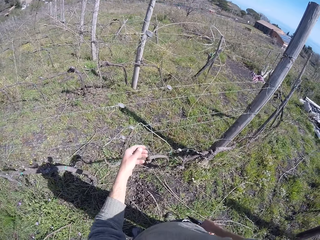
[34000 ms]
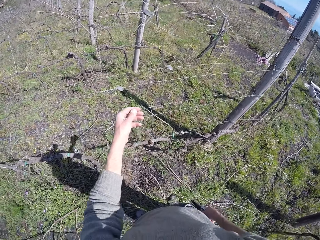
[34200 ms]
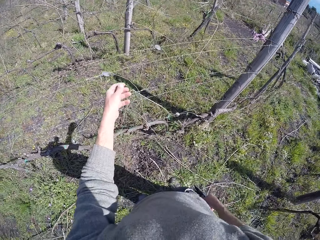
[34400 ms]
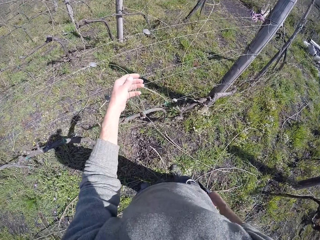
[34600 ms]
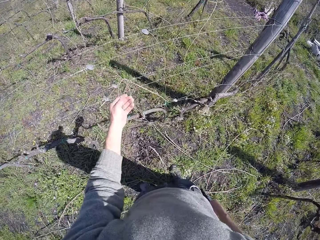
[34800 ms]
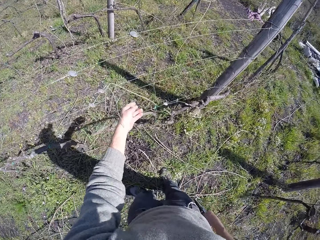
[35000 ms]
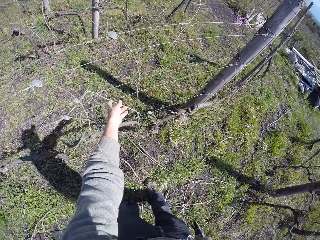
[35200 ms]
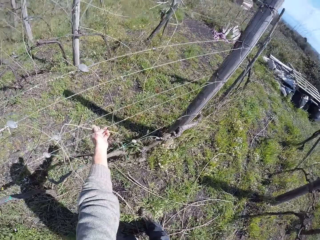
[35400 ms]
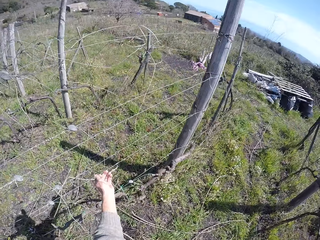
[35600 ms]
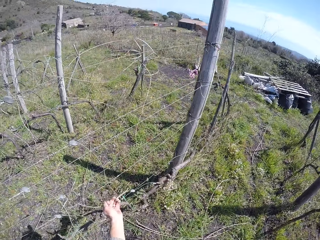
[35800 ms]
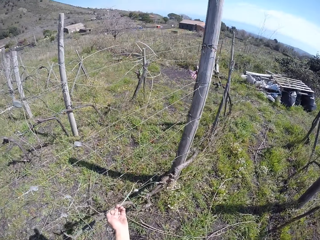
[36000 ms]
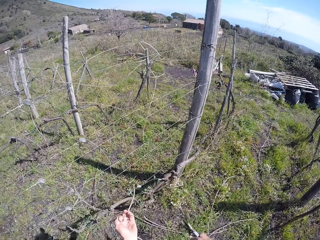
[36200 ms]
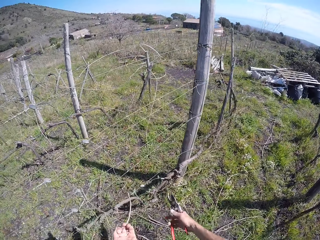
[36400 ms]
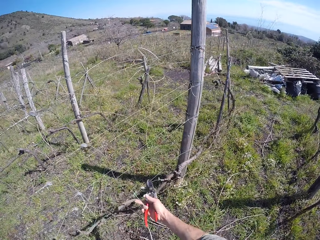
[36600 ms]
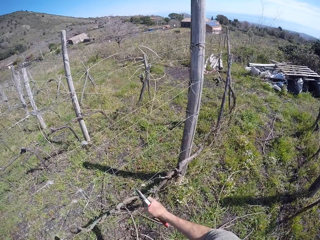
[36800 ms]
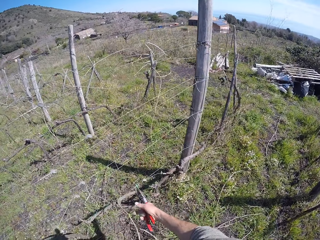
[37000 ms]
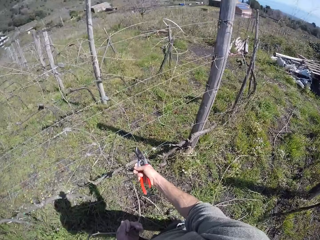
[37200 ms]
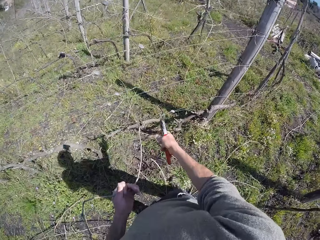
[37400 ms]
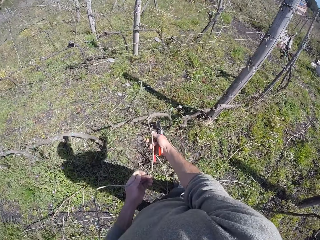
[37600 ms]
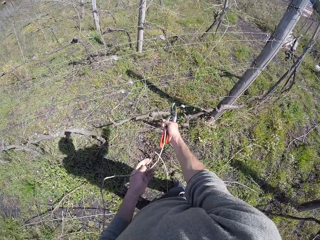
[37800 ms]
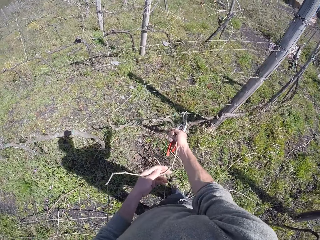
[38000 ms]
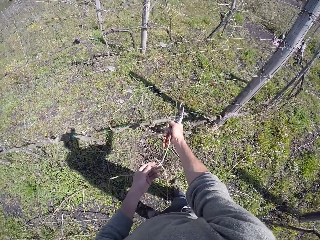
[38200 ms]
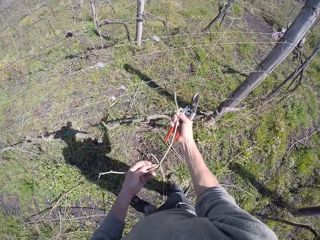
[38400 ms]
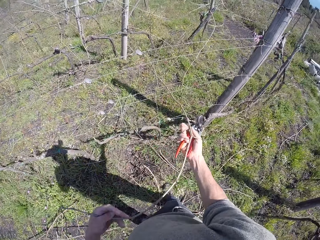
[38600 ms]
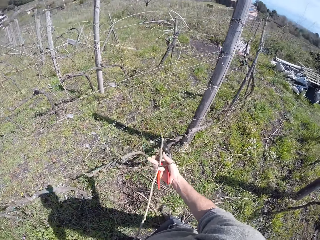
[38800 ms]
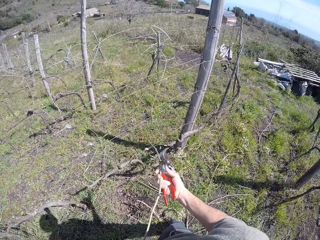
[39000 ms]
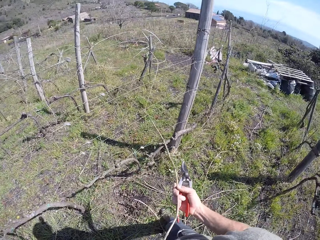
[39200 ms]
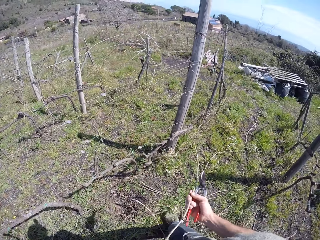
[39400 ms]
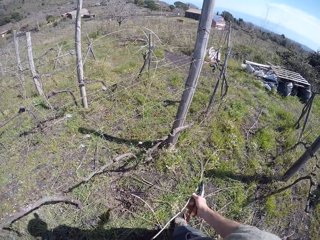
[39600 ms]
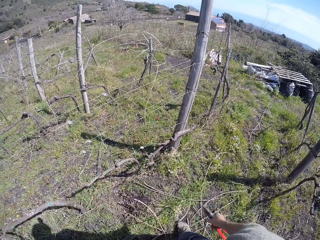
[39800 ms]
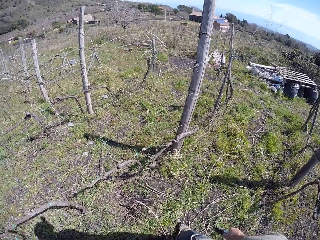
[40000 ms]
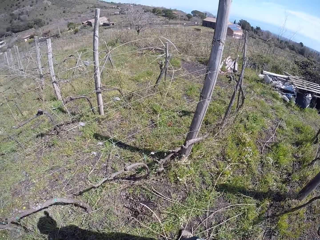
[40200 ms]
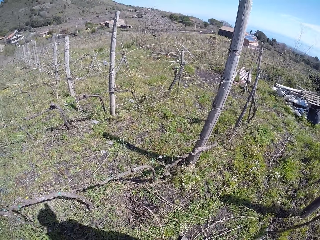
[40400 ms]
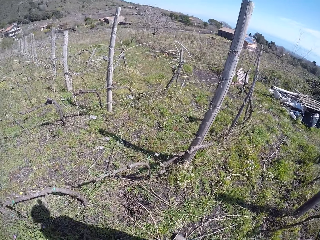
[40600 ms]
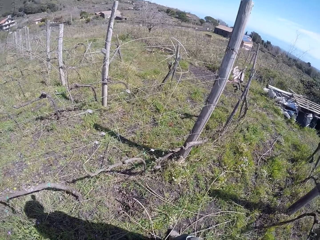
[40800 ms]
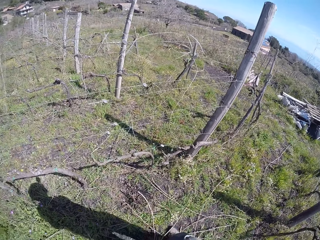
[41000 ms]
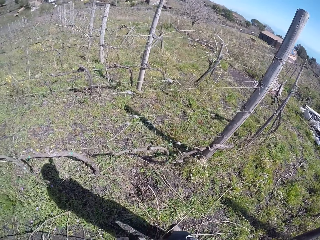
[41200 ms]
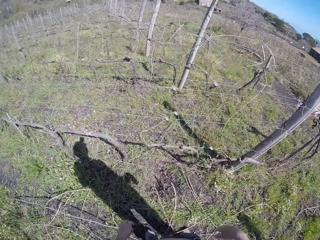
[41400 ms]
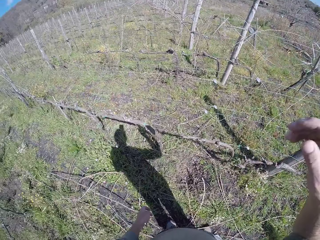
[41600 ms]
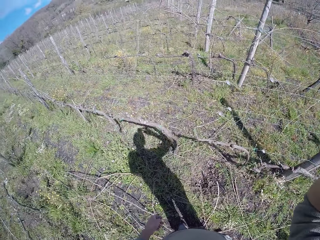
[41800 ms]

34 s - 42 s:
The camera wearer touches a wire maze. He pulls out a twig from the barbed wire with his left hand. He pulls out a twig from the barbed wire with his right hand. He touches wood. He throws the twig on the ground with his right hand. He looks around.
